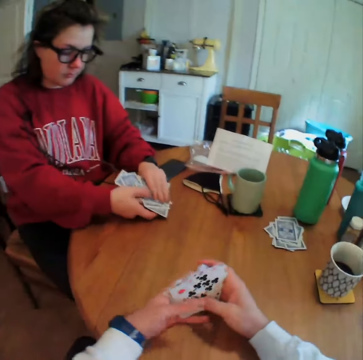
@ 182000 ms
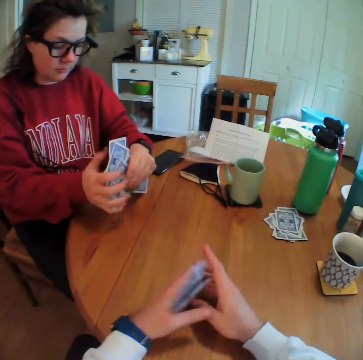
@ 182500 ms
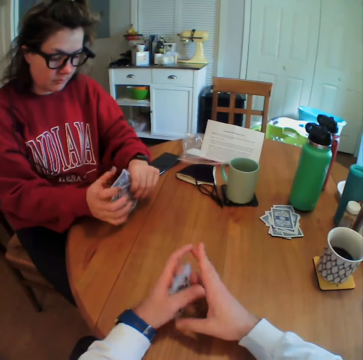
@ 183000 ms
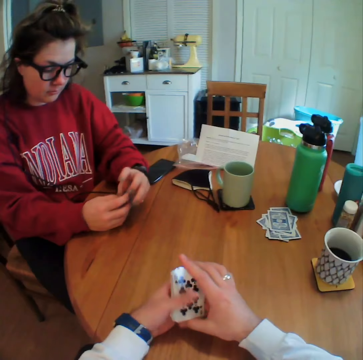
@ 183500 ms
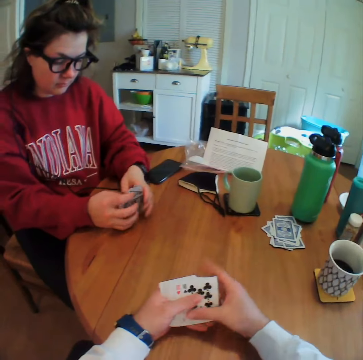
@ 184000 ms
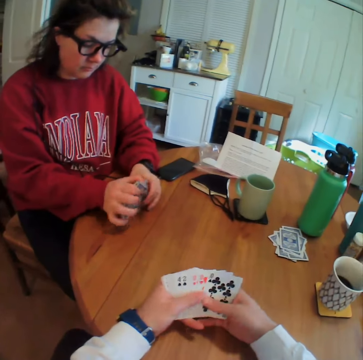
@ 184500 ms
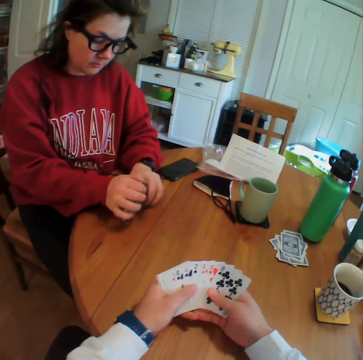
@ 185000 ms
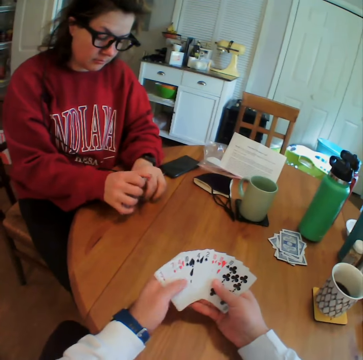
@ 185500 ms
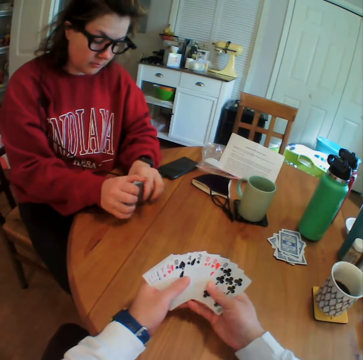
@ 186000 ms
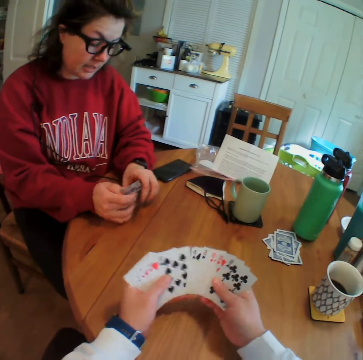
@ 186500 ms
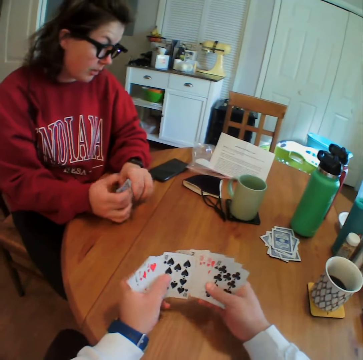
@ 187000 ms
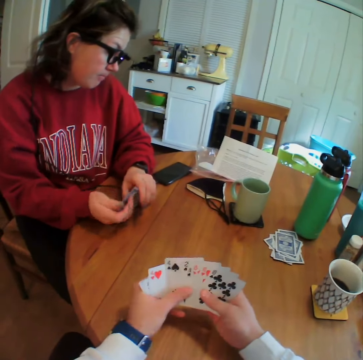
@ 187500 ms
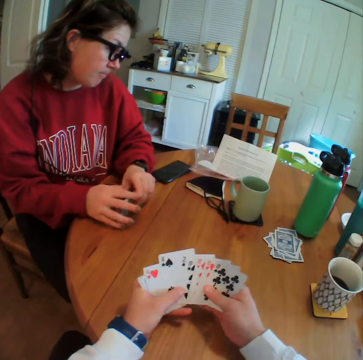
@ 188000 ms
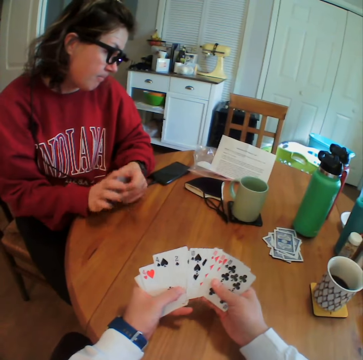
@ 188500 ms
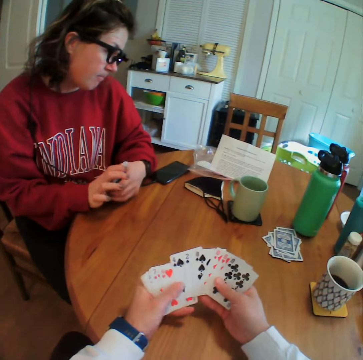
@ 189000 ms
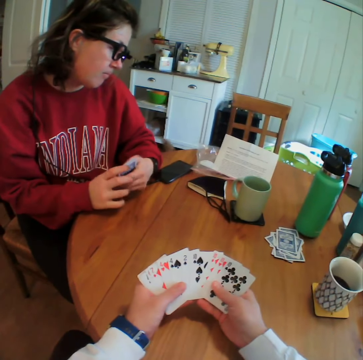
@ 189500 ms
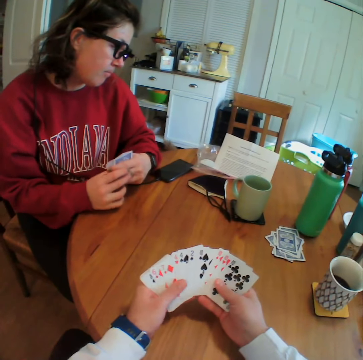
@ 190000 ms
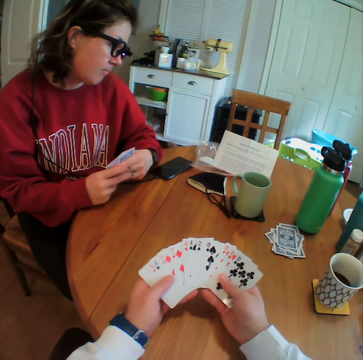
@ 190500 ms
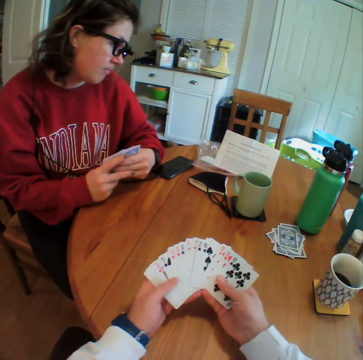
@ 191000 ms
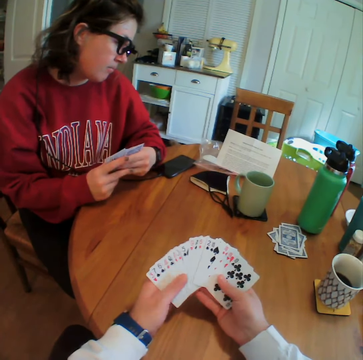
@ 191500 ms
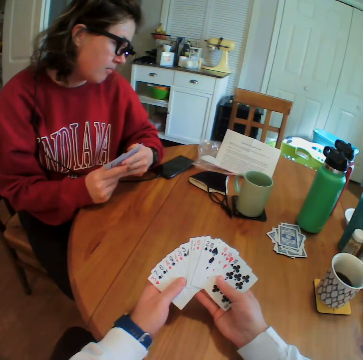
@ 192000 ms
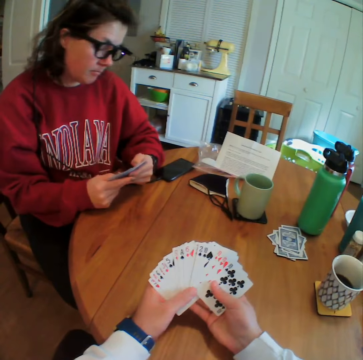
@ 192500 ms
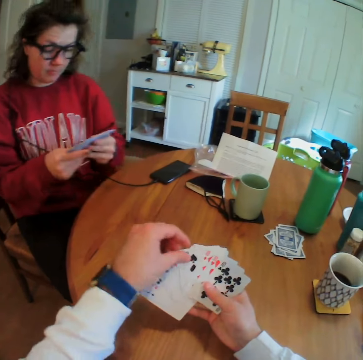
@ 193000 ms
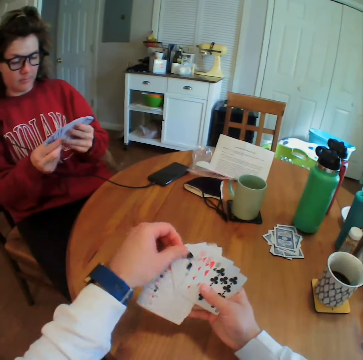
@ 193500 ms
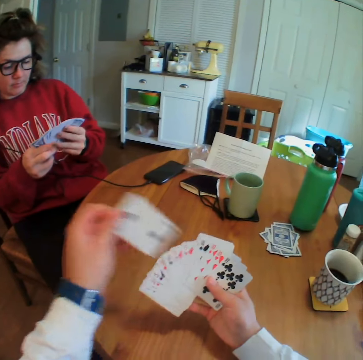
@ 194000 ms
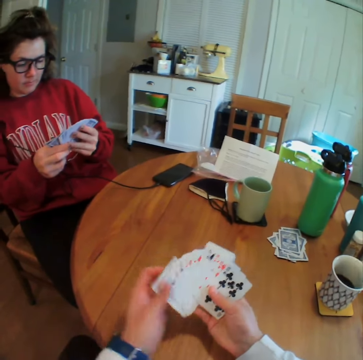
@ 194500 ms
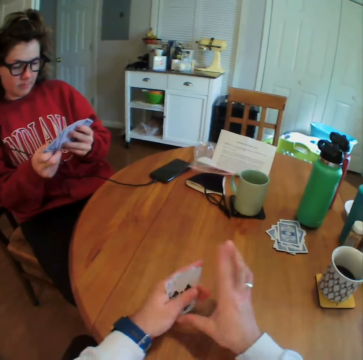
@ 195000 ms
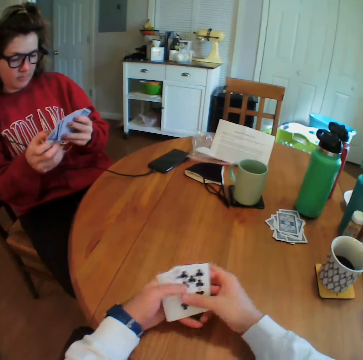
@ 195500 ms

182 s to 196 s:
The camera wearer arranges the cards. A woman arranges the cards. The camera wearer spreads the cards on his hand.

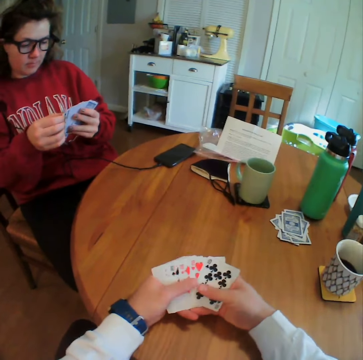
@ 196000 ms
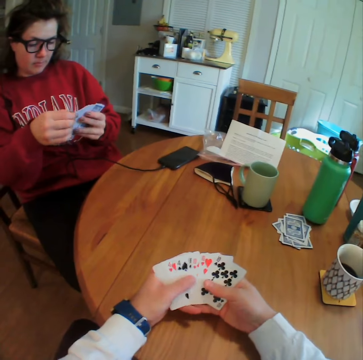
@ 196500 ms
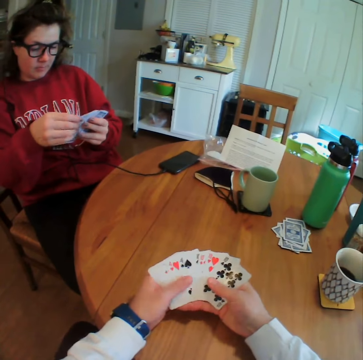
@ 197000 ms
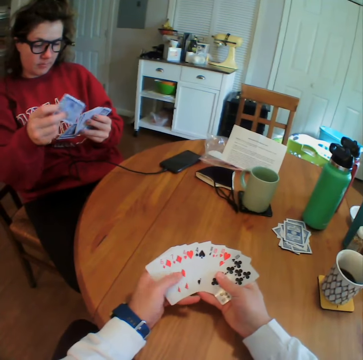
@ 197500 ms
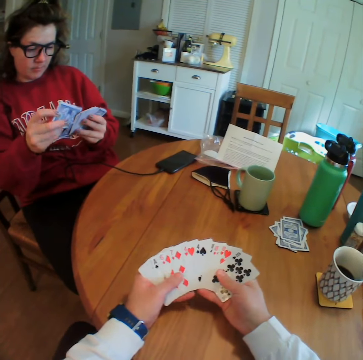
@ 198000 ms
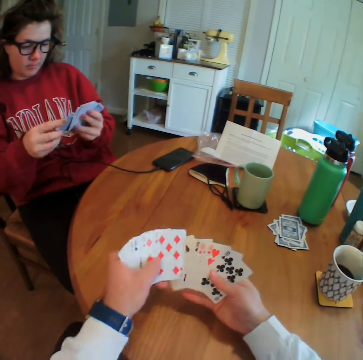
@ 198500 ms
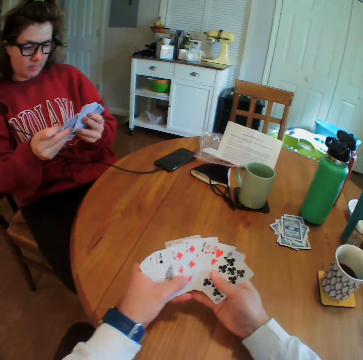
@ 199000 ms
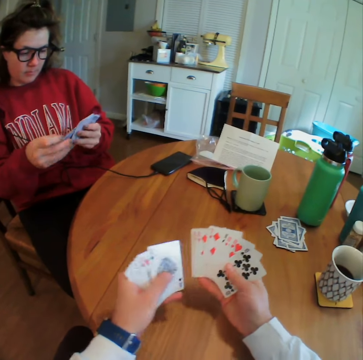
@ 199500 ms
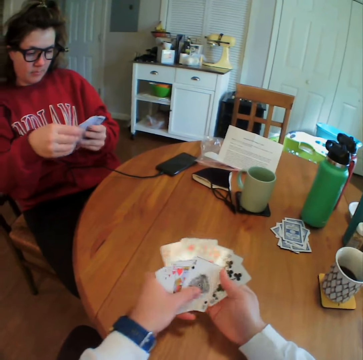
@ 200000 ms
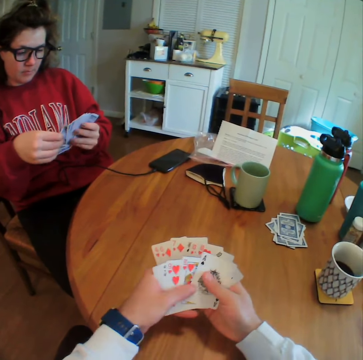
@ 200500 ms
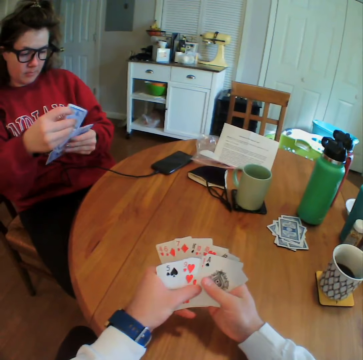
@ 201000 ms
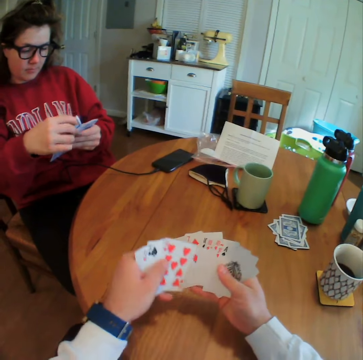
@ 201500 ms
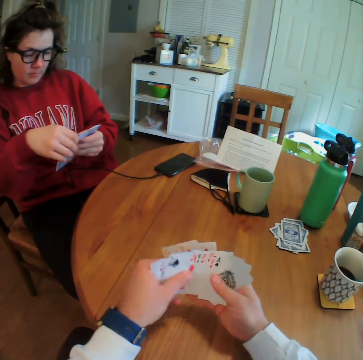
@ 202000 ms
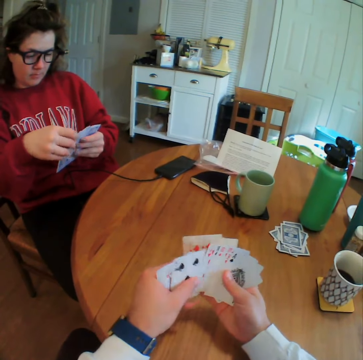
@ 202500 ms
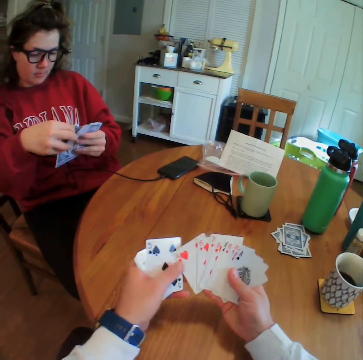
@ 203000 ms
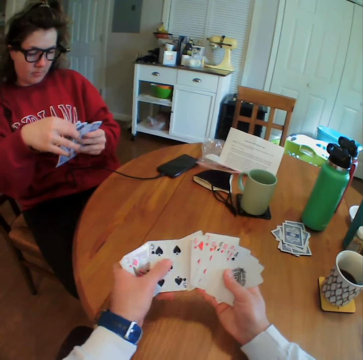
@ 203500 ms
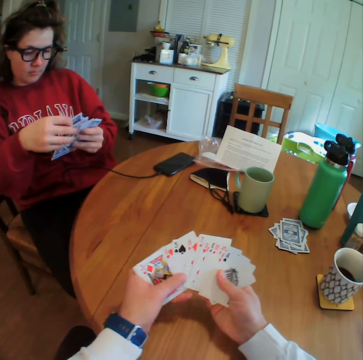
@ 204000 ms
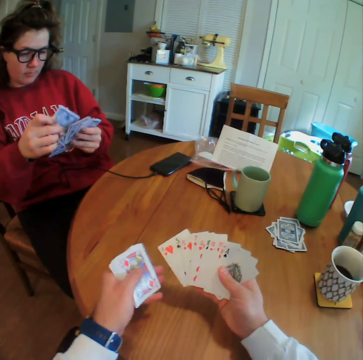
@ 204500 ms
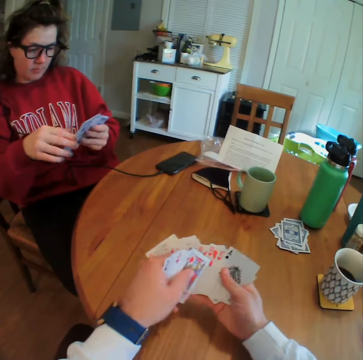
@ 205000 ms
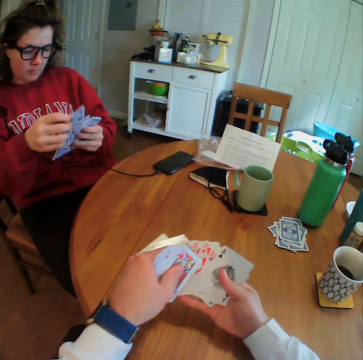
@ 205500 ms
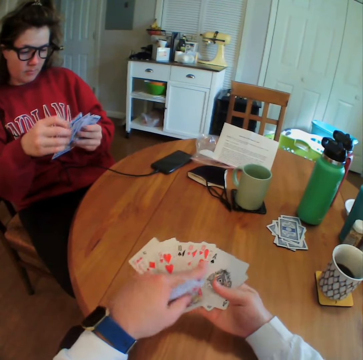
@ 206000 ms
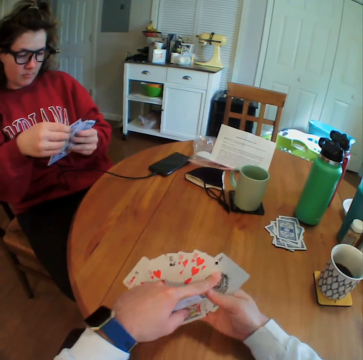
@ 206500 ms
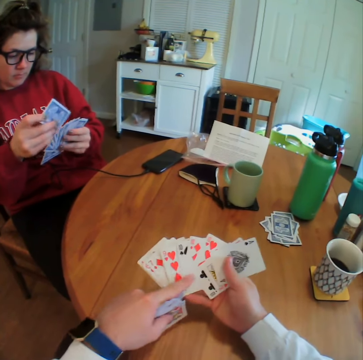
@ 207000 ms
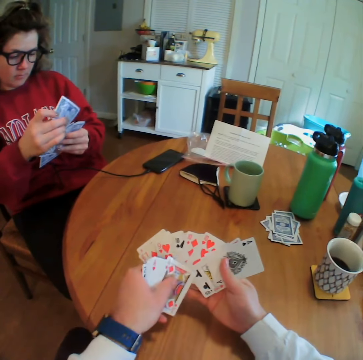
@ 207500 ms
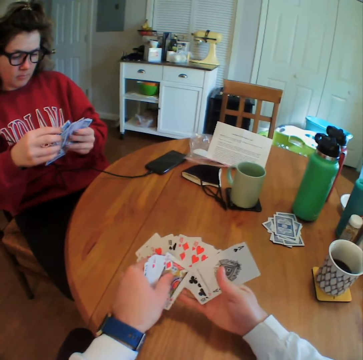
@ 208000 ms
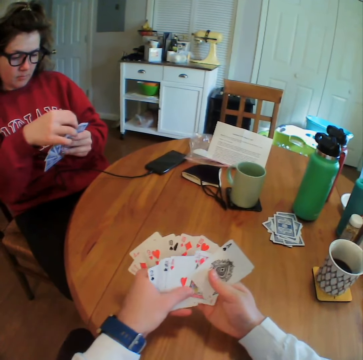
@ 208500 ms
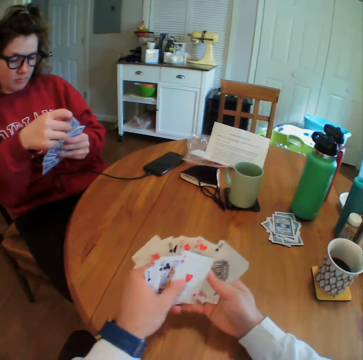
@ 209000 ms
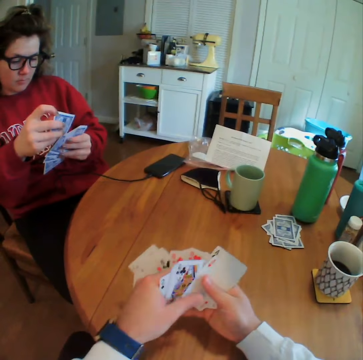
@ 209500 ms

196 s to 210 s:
The camera wearer arranges the cards on his hand. A woman arranges the cards on her hand.

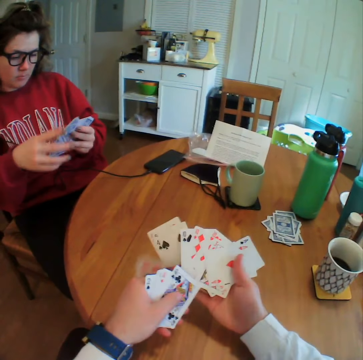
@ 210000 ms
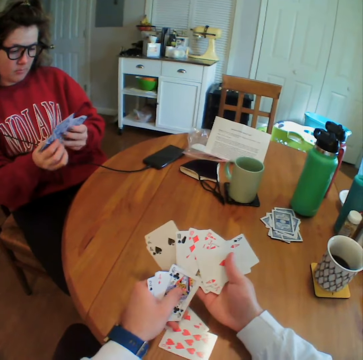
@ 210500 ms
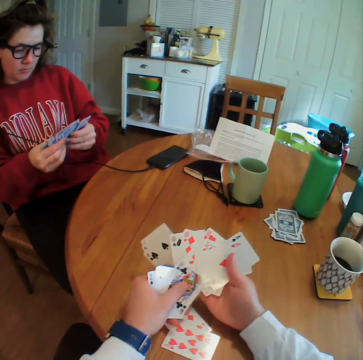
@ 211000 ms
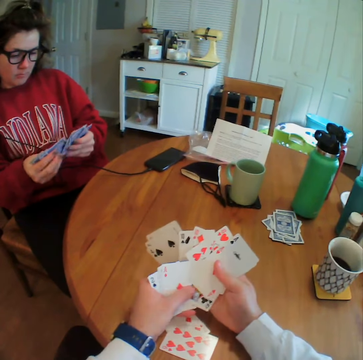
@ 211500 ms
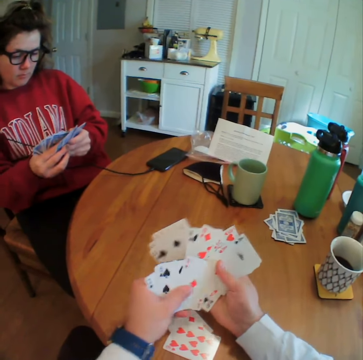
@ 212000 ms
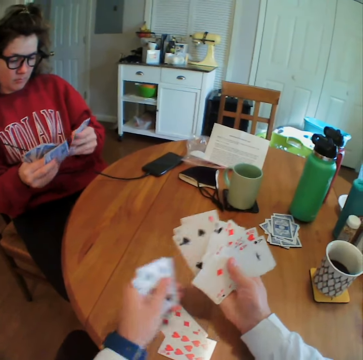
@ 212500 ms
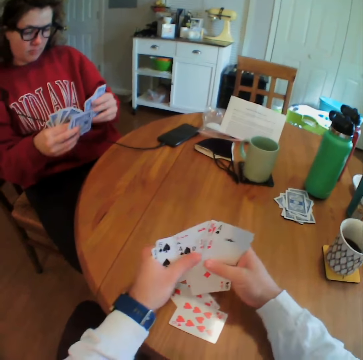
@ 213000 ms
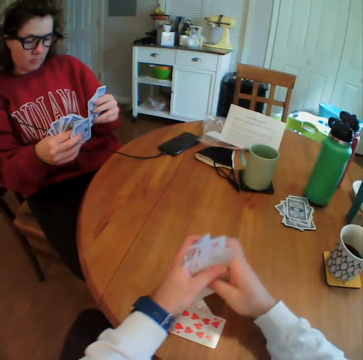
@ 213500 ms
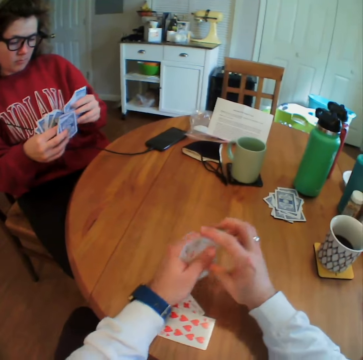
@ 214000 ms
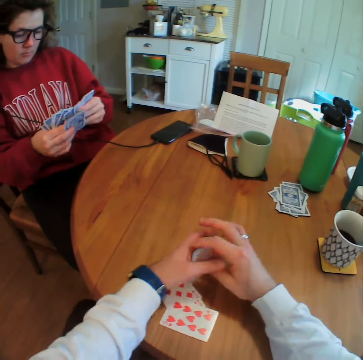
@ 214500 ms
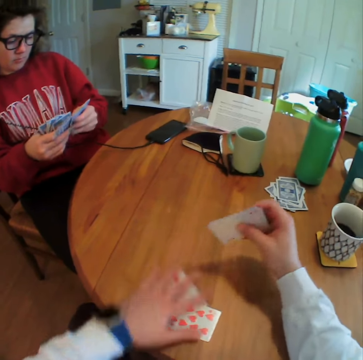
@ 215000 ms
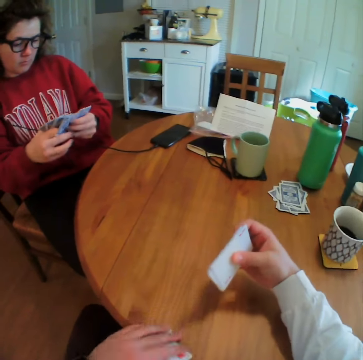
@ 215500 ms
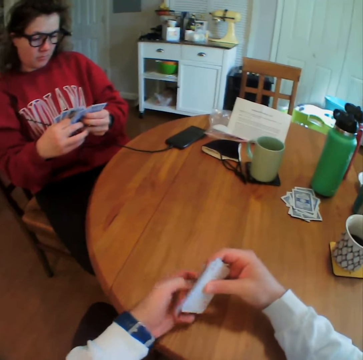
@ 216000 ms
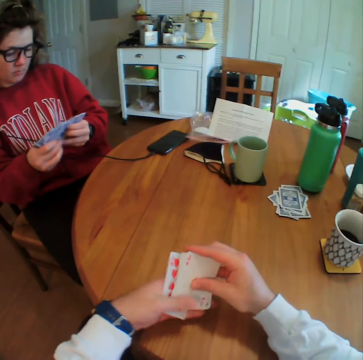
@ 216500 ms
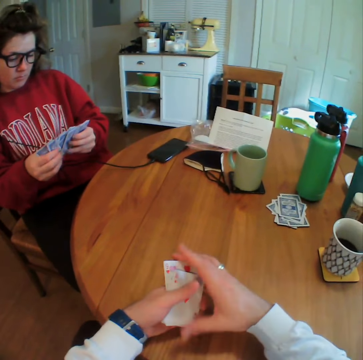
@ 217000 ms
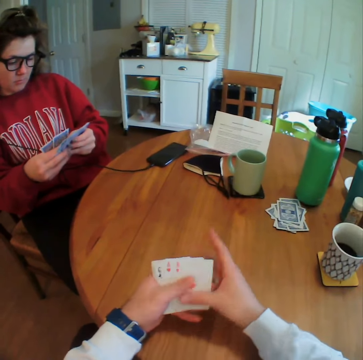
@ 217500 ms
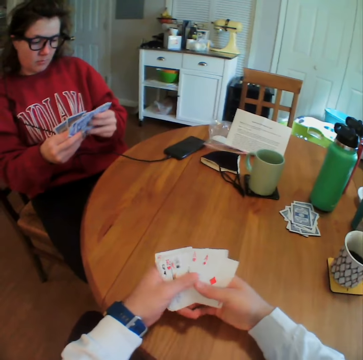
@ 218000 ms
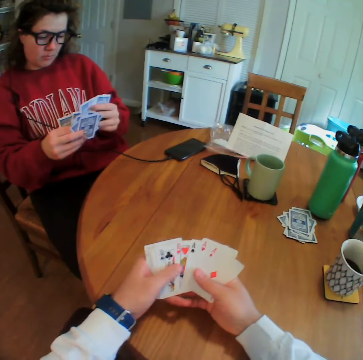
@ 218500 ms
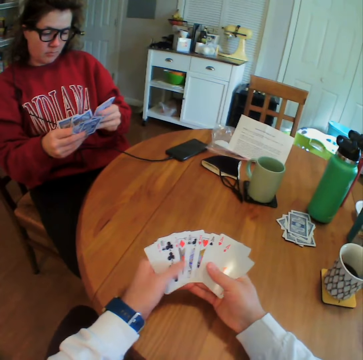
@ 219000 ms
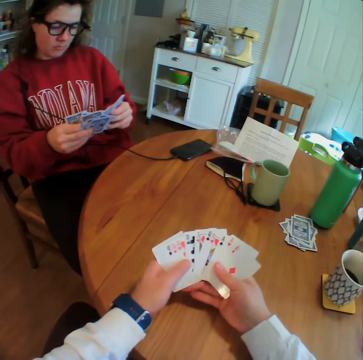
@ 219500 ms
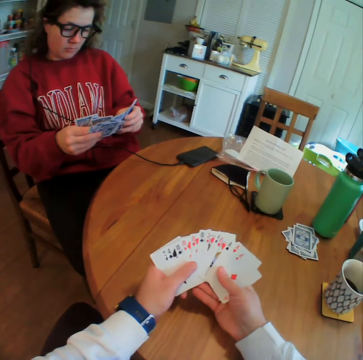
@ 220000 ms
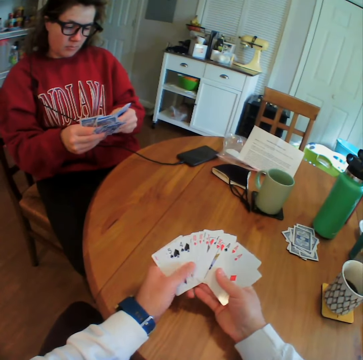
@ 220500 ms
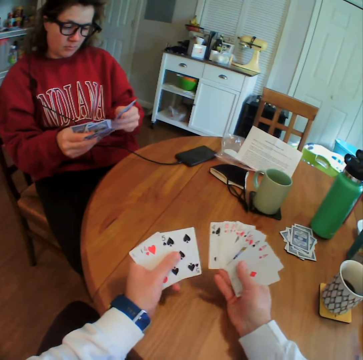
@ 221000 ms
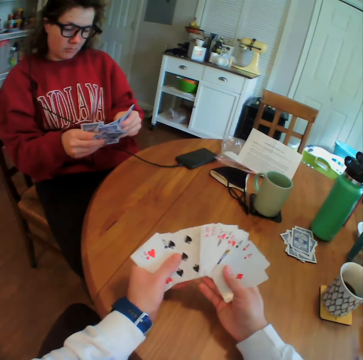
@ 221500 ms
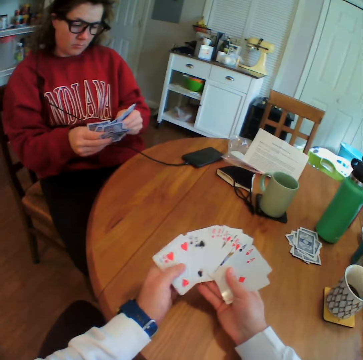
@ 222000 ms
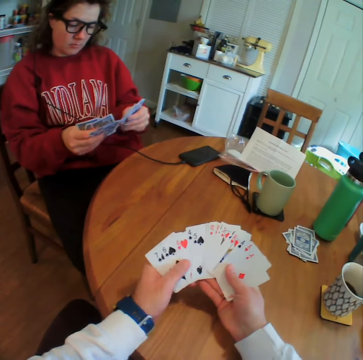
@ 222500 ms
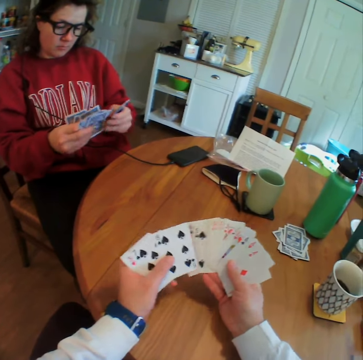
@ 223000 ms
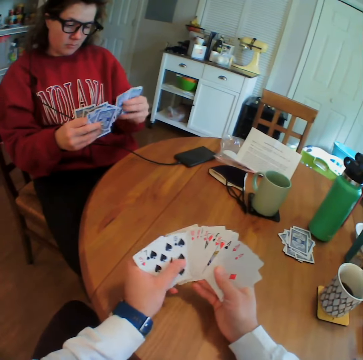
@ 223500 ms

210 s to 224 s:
The camera wearer picks up the cards. He spreads the cards on his hand.
